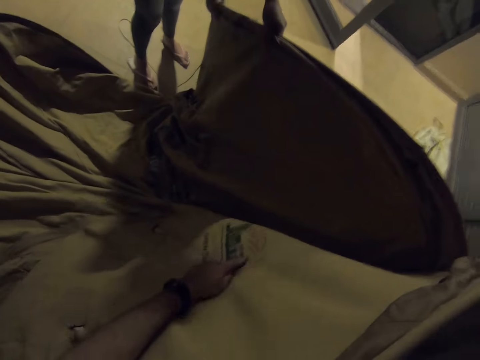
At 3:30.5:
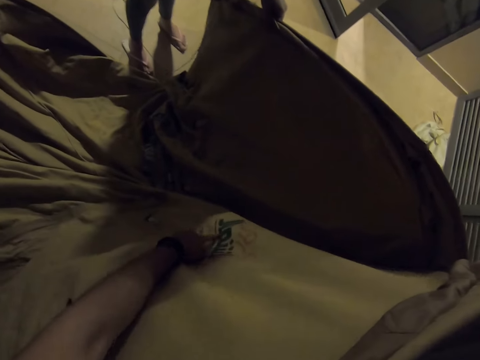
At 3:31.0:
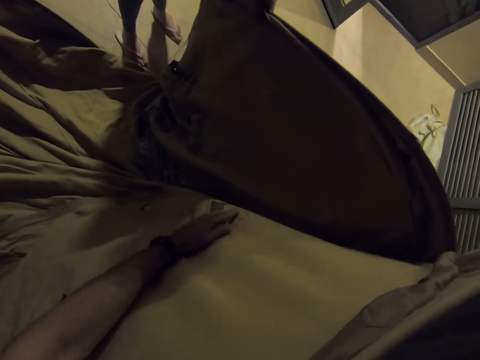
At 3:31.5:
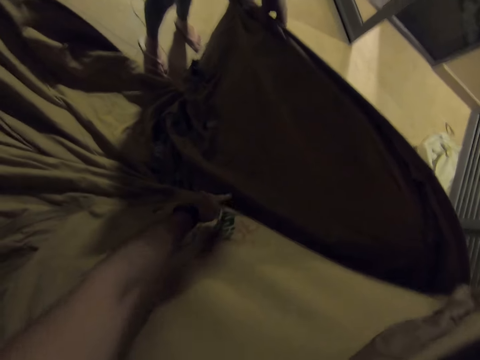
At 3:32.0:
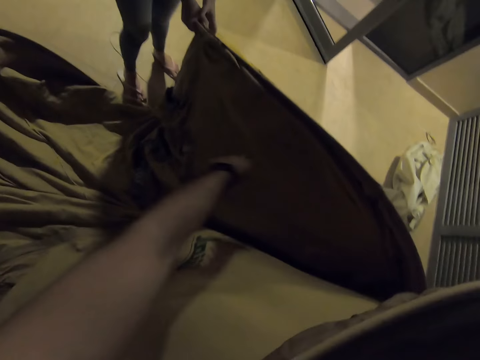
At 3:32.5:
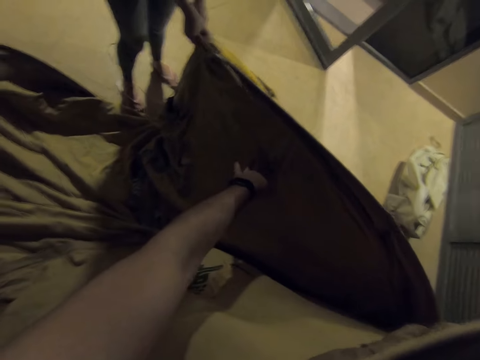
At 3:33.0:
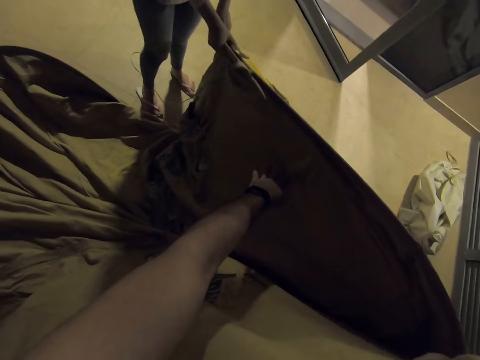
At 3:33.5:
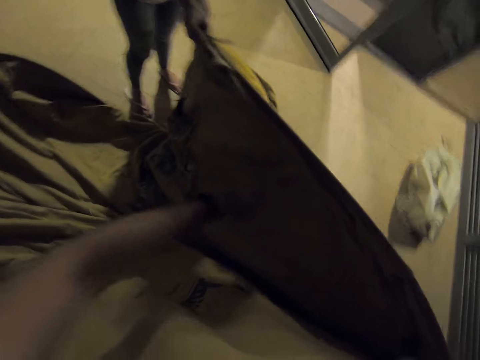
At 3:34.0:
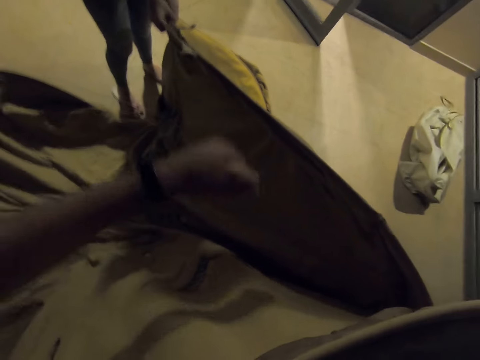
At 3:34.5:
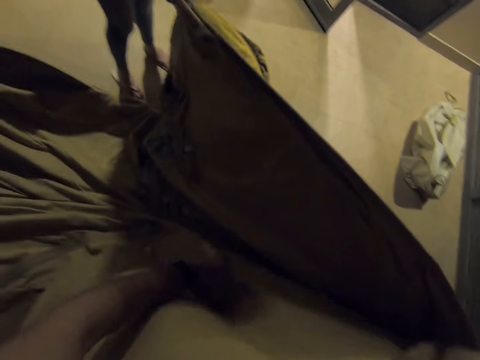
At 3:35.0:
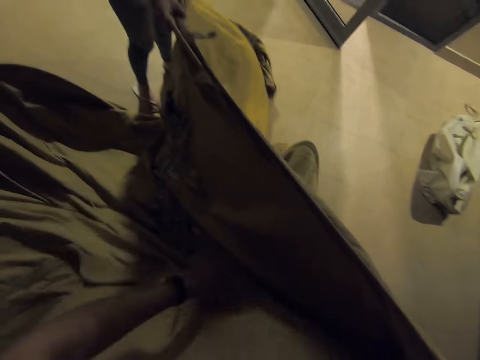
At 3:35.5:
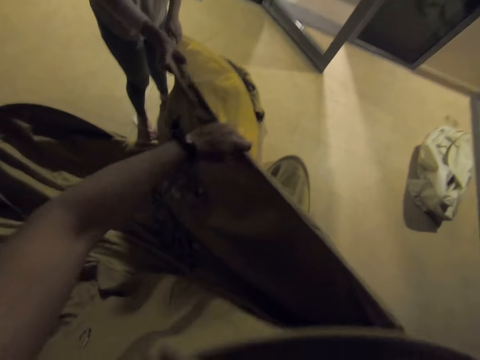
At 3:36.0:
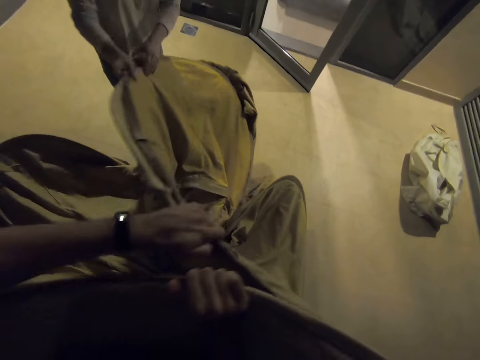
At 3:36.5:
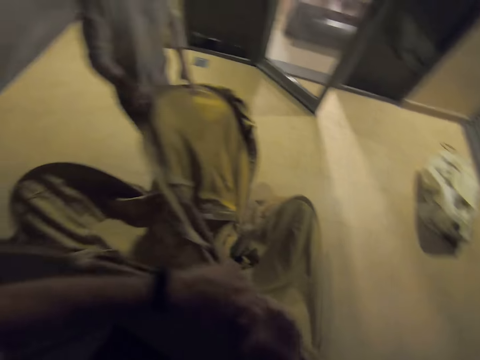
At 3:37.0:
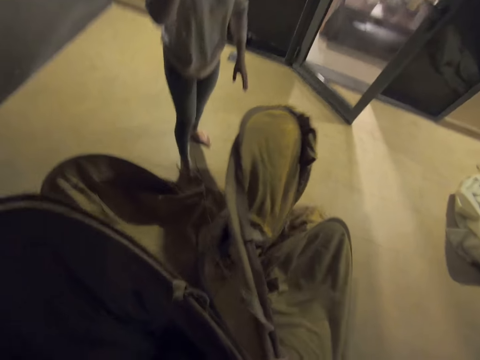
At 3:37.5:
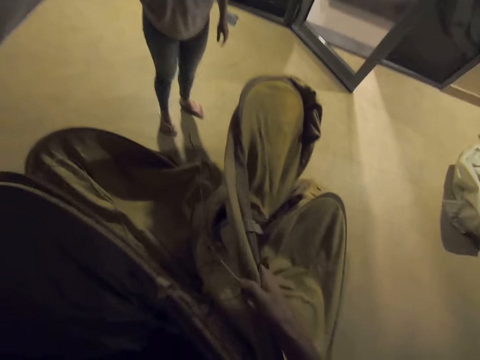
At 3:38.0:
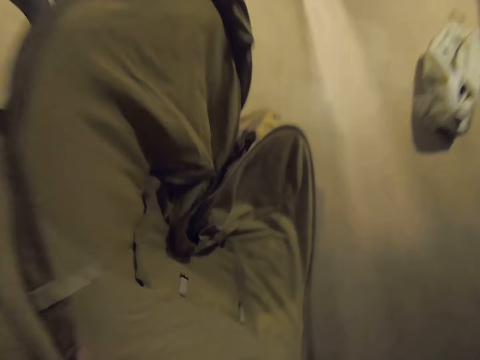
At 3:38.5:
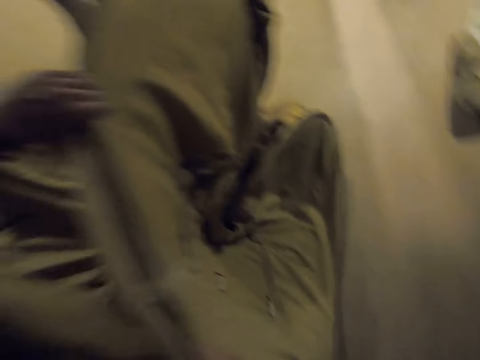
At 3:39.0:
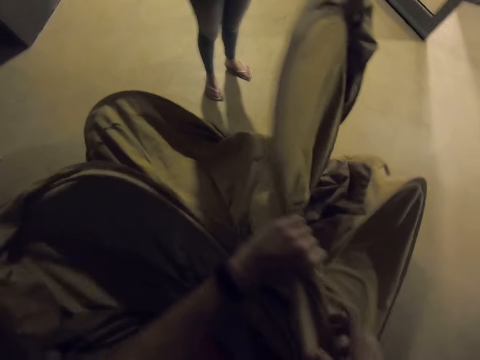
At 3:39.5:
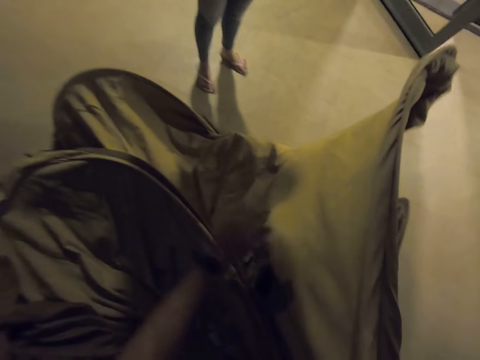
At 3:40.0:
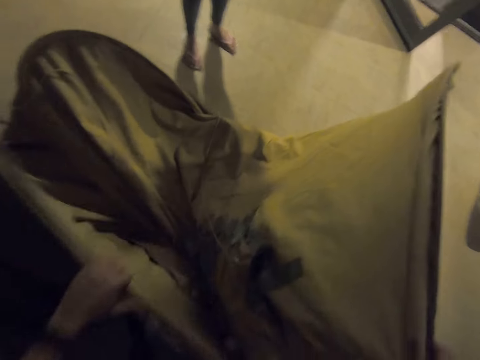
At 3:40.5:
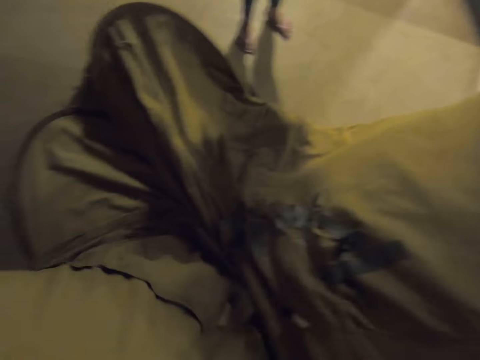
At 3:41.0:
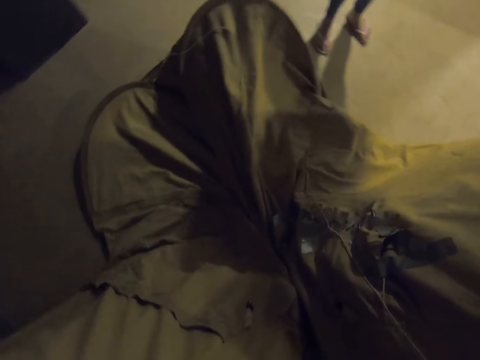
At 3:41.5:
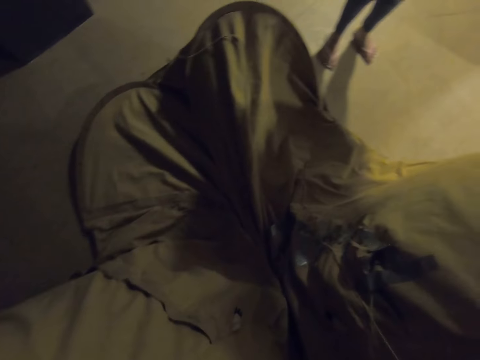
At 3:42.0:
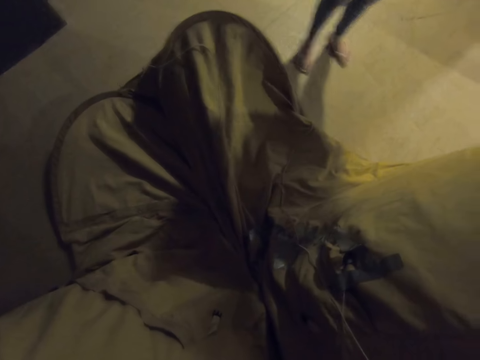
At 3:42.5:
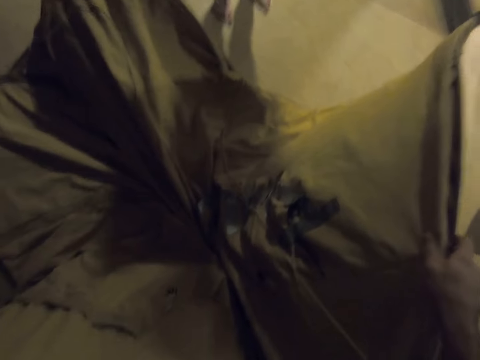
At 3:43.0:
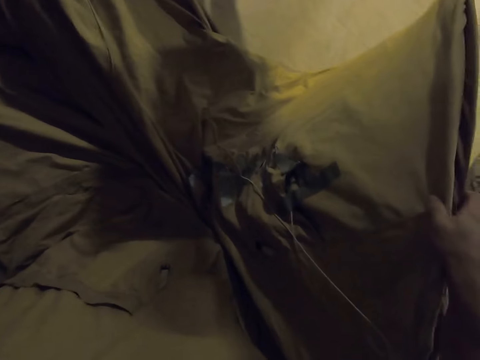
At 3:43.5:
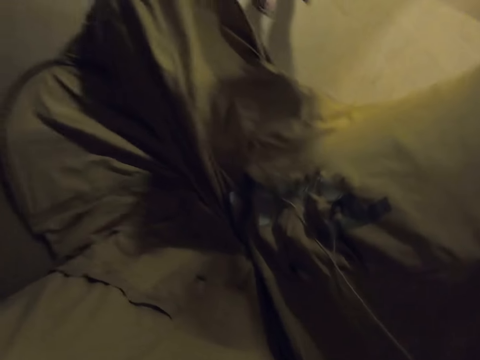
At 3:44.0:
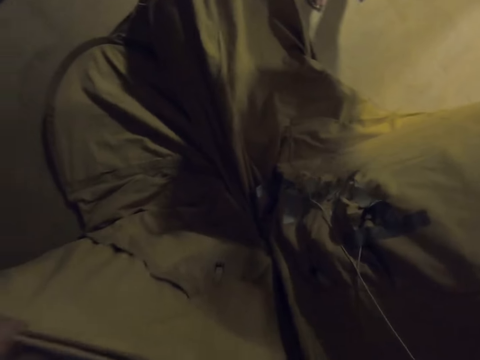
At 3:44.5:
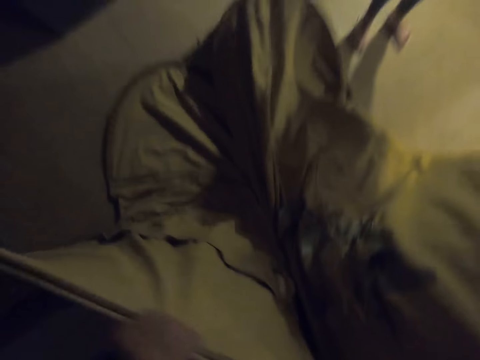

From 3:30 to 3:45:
The camera wearer points at the label. They fold the tent.

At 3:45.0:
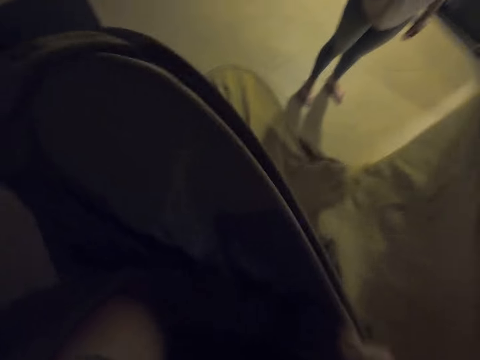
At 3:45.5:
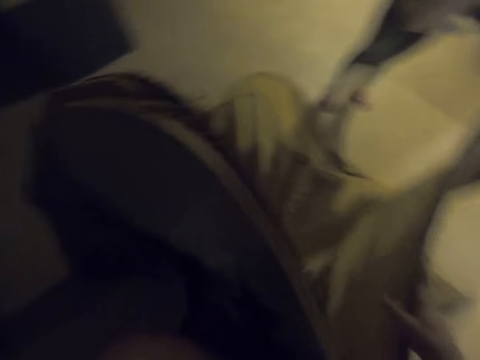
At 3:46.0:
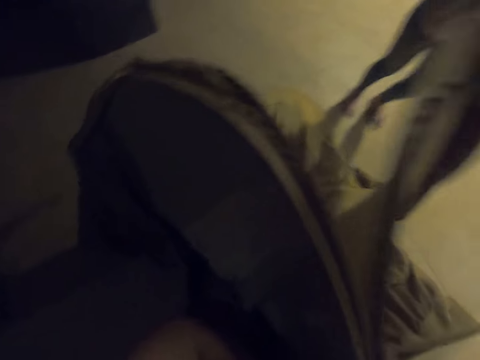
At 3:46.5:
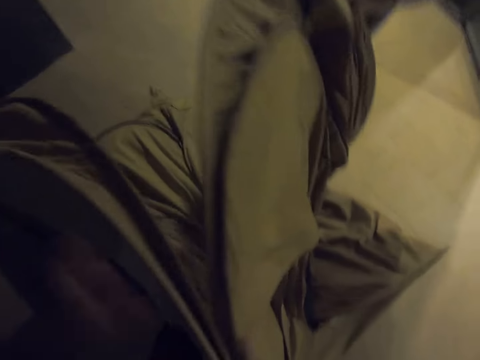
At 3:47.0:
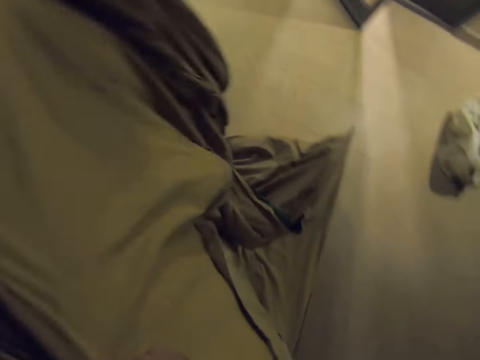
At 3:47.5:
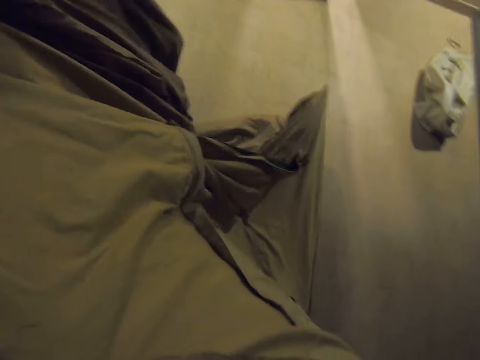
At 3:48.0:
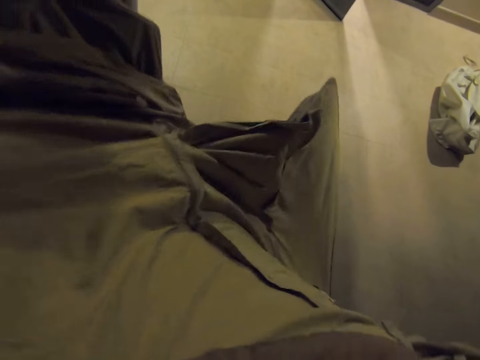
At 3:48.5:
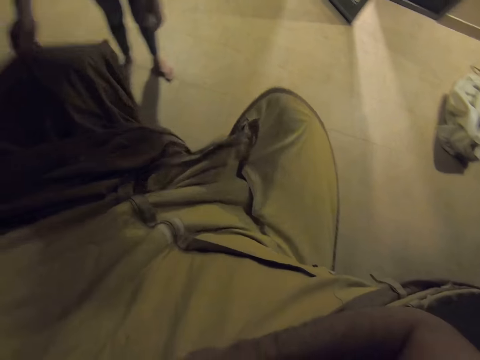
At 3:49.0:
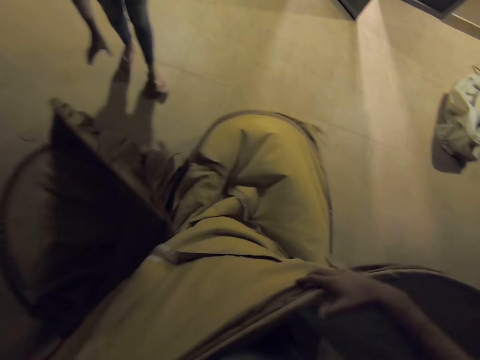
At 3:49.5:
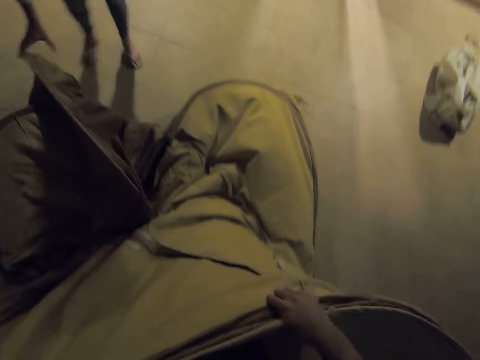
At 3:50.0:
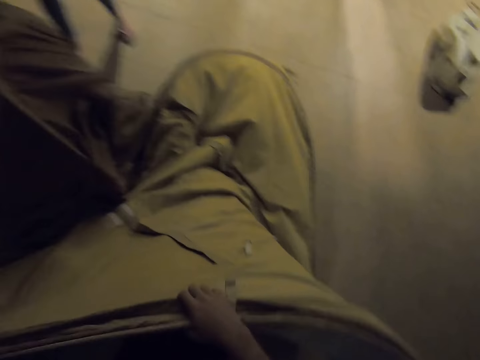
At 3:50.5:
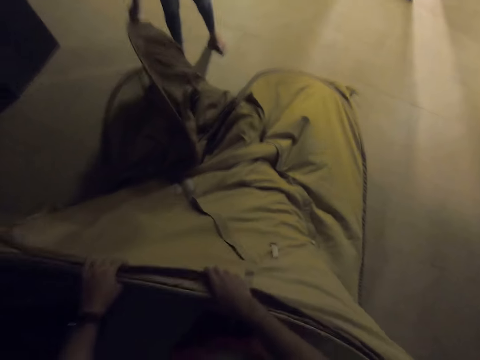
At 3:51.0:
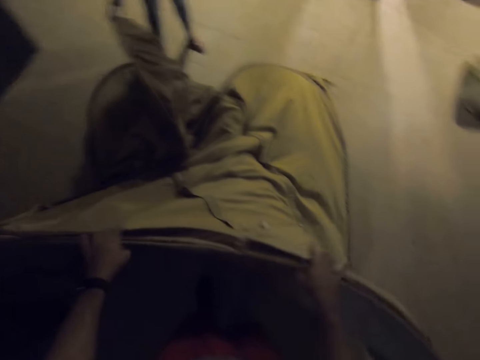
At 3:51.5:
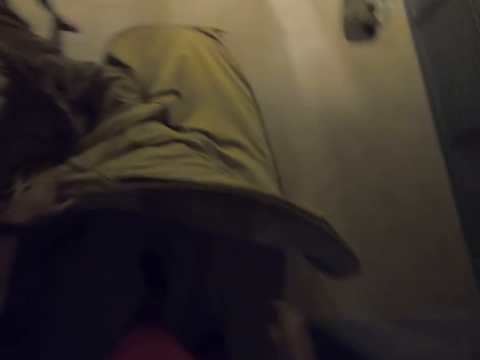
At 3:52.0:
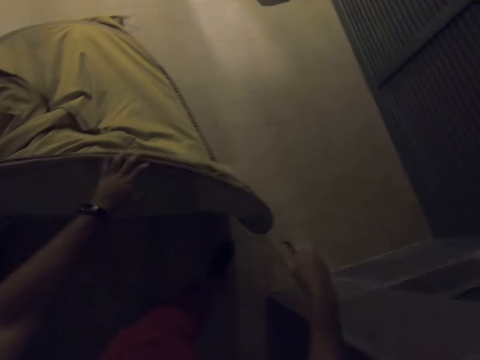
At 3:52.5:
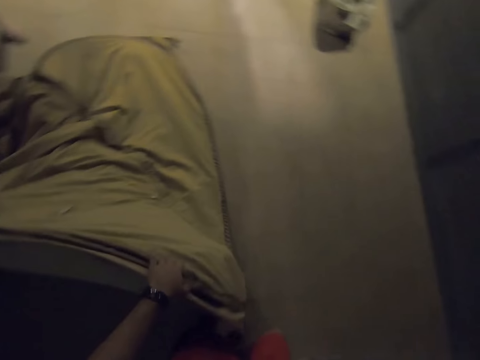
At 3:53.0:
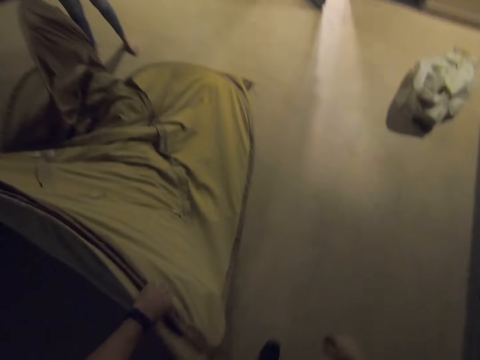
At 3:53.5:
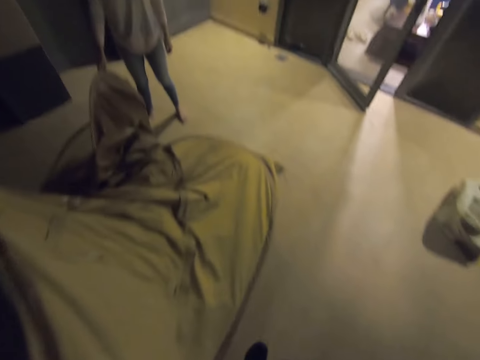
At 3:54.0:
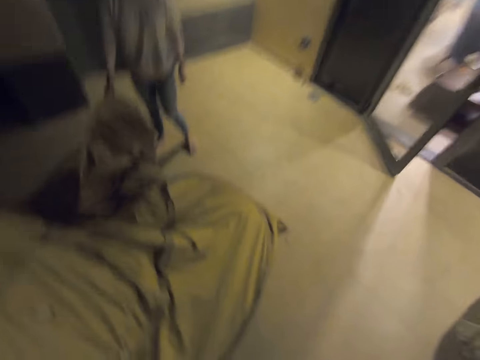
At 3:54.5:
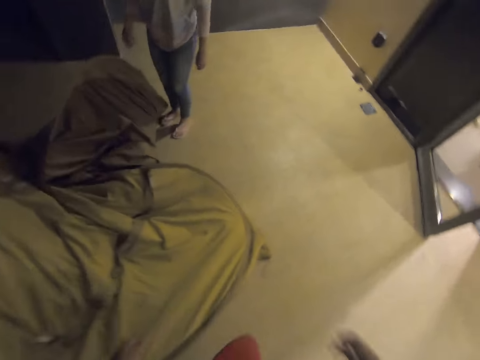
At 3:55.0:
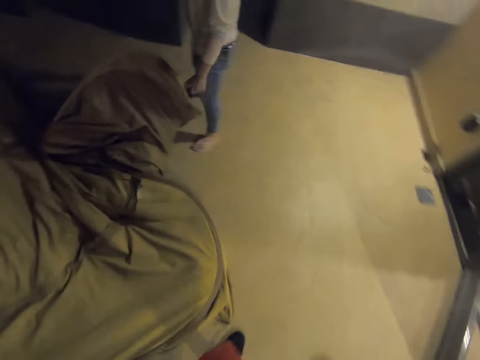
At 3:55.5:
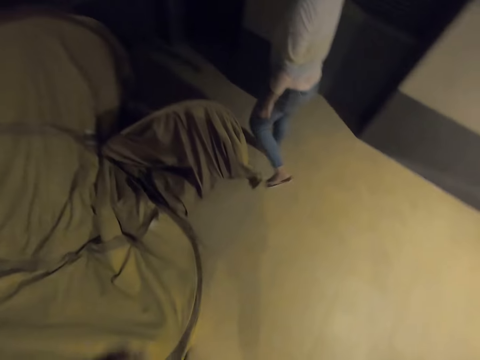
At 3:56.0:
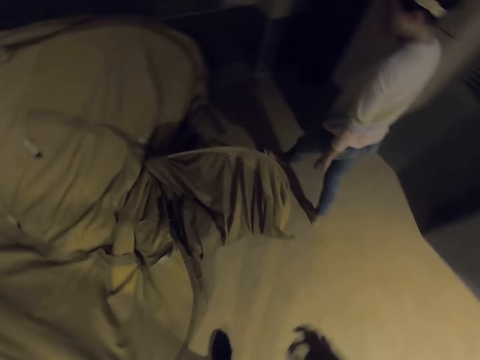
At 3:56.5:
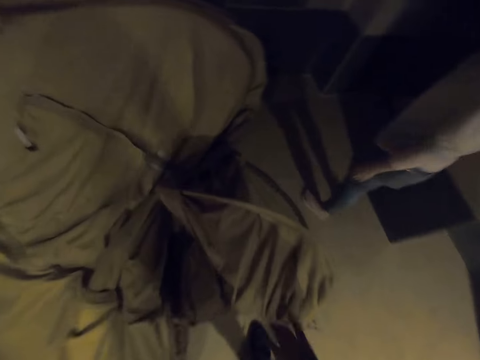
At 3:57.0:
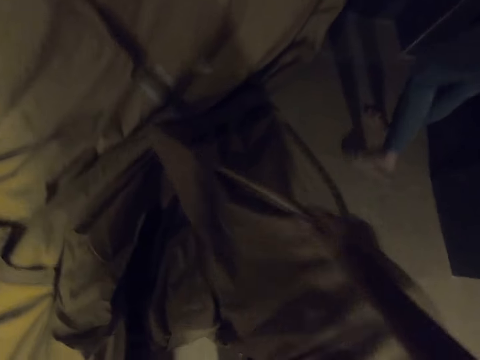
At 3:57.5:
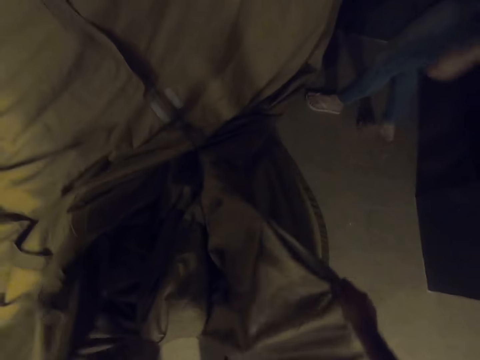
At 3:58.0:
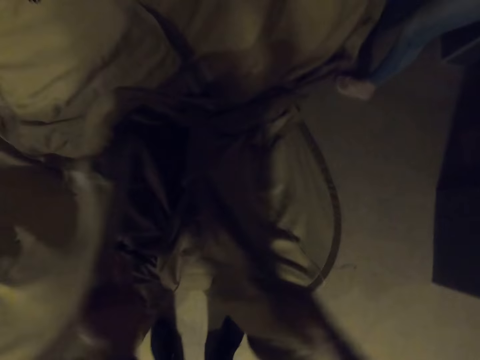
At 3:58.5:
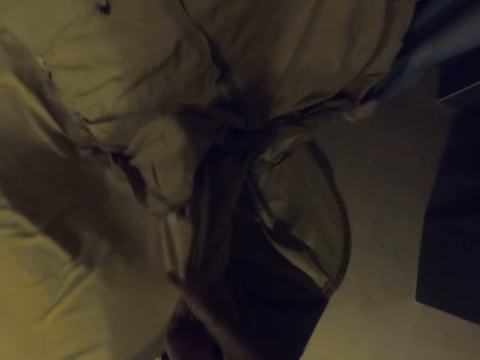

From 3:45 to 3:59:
The camera wearer walks around.
